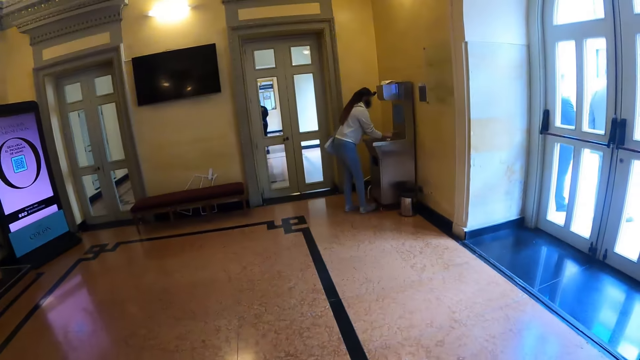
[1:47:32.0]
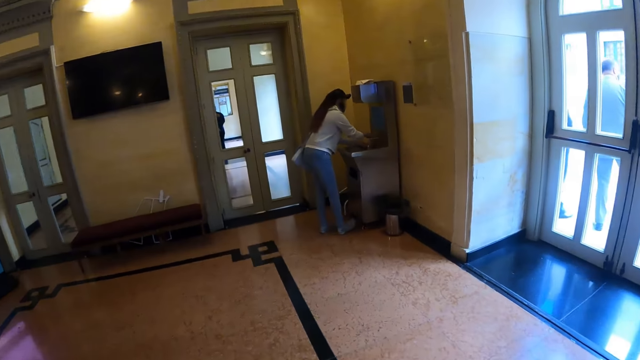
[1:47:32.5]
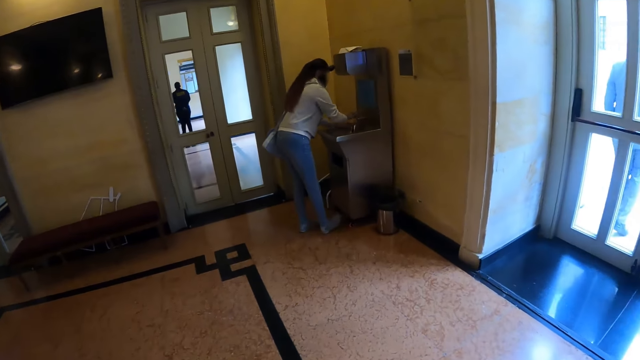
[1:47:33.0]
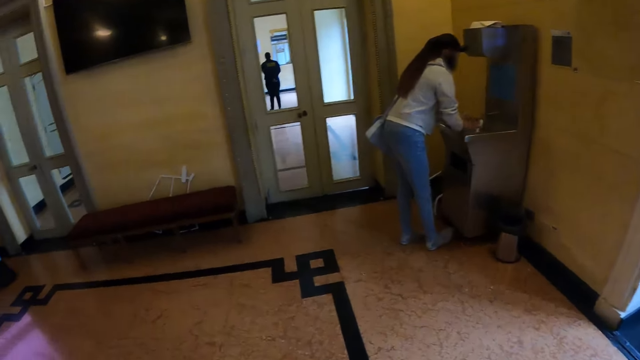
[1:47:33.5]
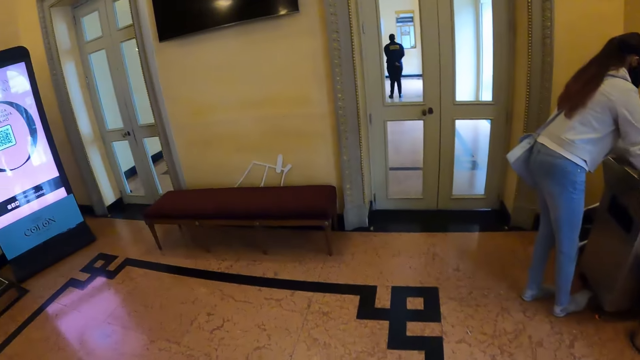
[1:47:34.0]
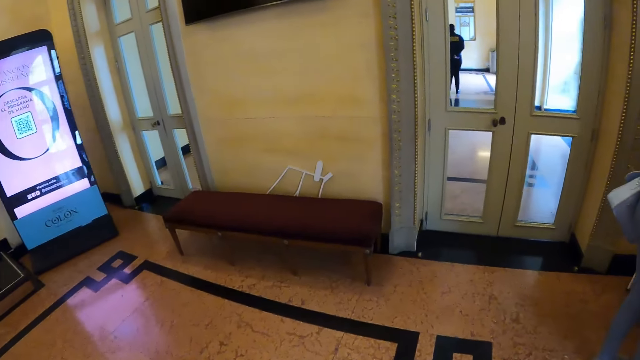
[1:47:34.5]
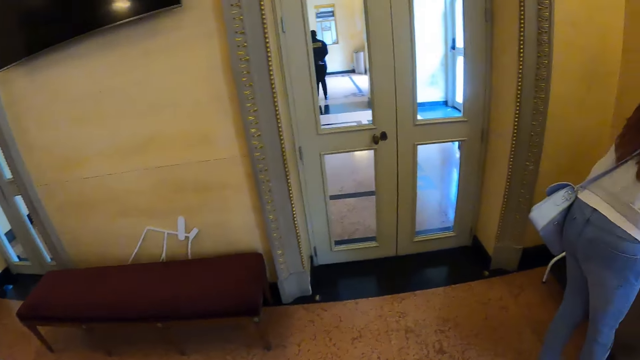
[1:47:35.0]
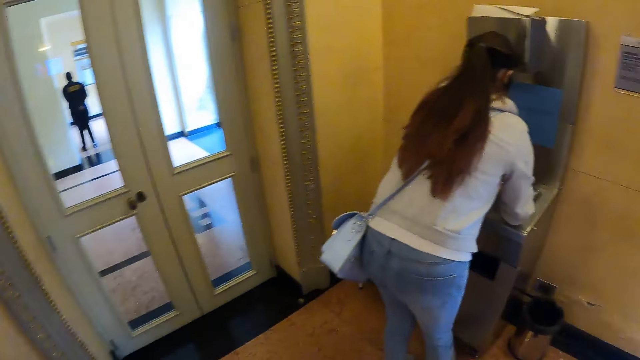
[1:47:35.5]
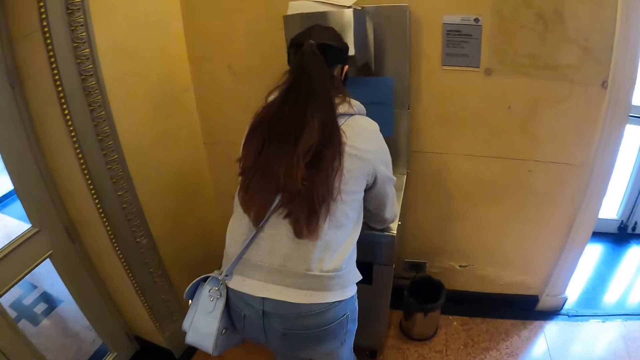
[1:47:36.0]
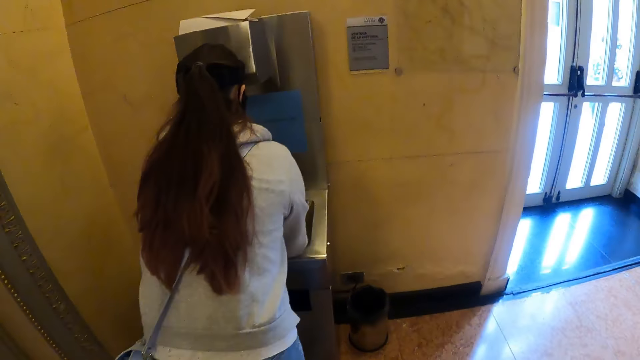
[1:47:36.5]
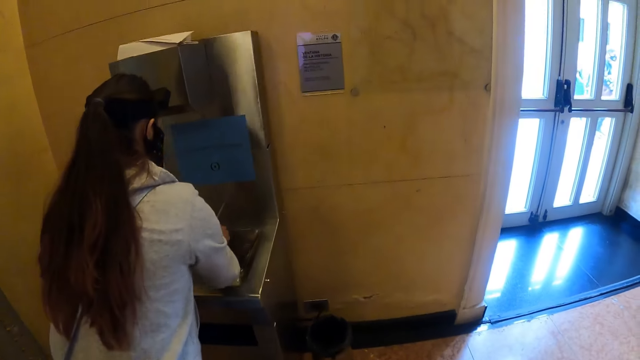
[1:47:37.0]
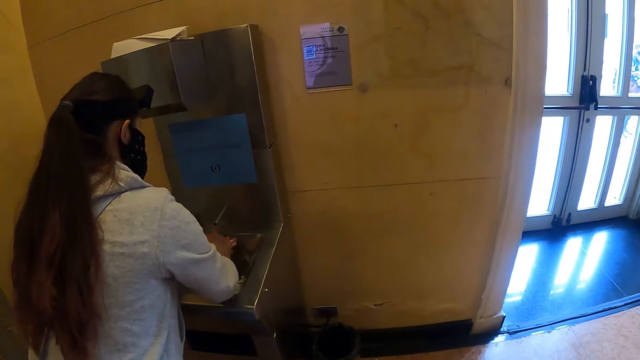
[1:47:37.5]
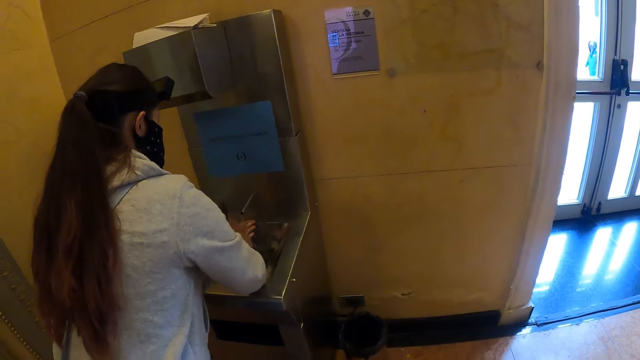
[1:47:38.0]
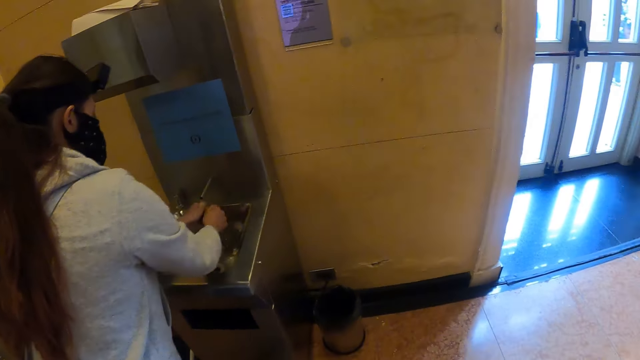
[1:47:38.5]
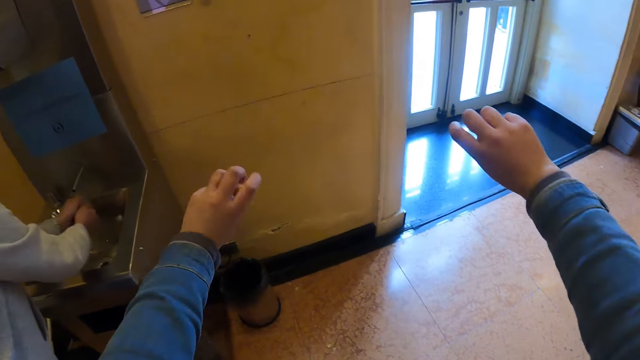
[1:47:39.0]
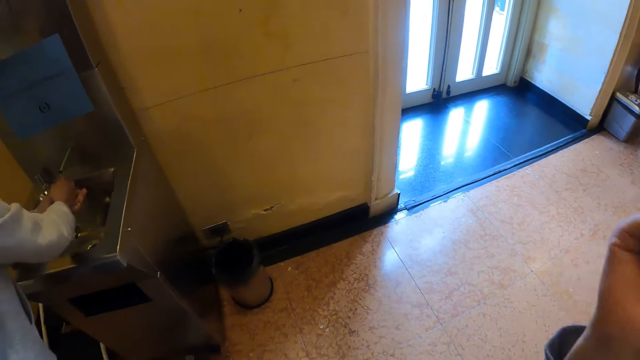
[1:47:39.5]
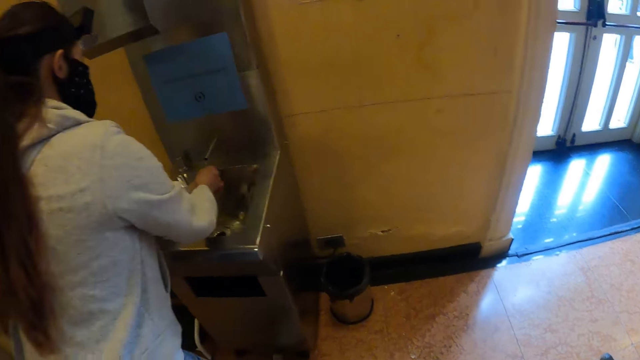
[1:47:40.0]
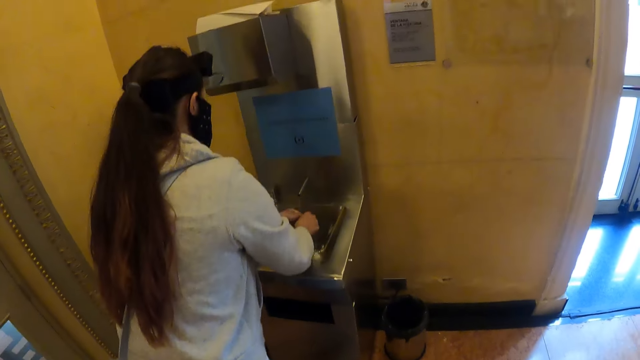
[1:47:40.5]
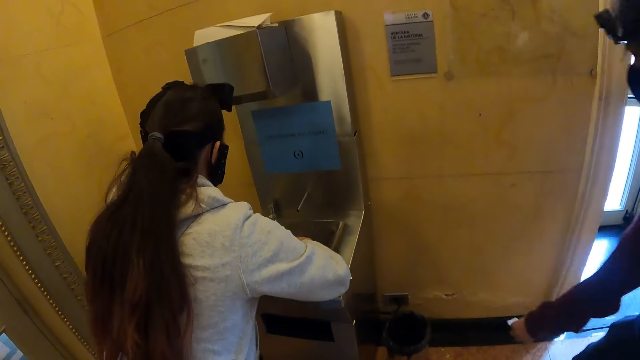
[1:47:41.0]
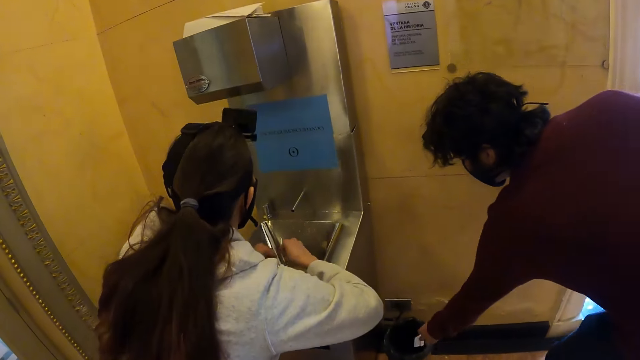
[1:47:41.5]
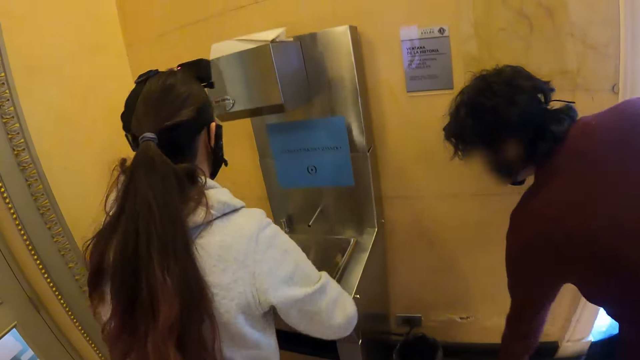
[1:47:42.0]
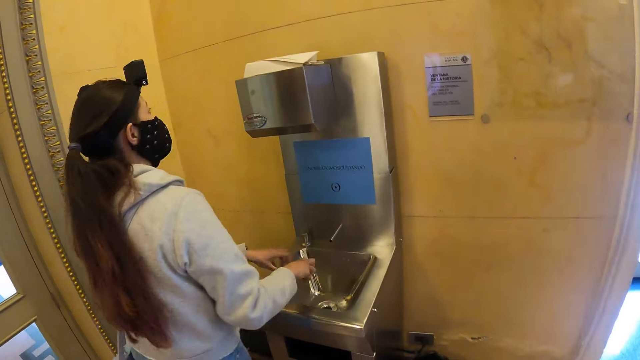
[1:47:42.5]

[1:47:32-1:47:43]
The camera wearer walks around the room. A woman washes hands. The camera wearer queues on the line behind a person. She raises her hands.

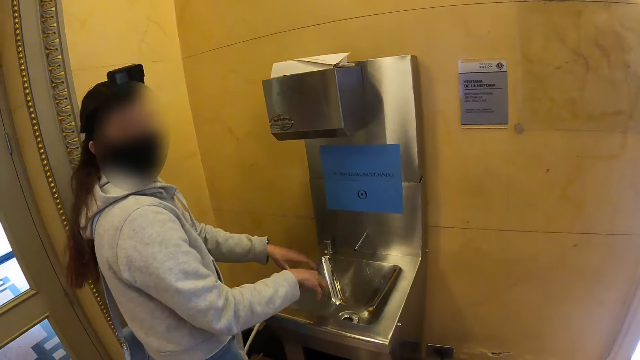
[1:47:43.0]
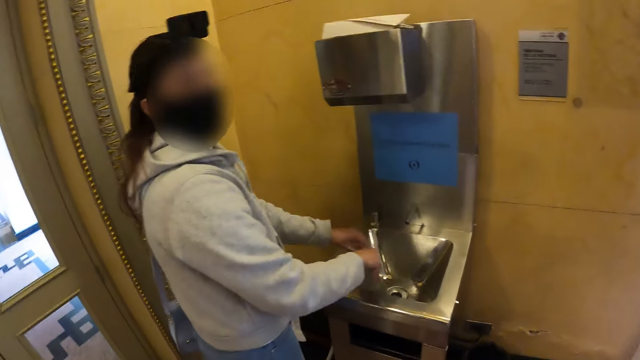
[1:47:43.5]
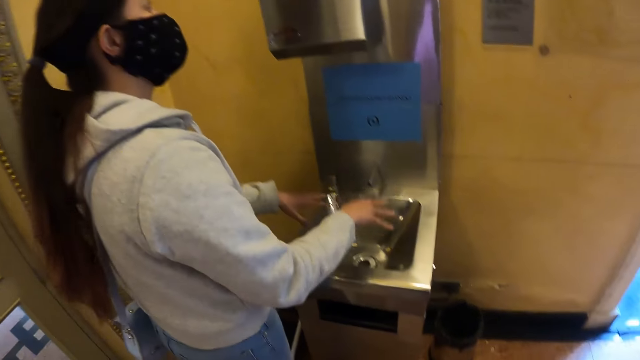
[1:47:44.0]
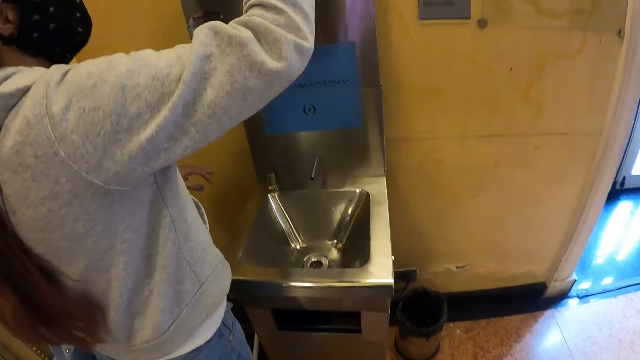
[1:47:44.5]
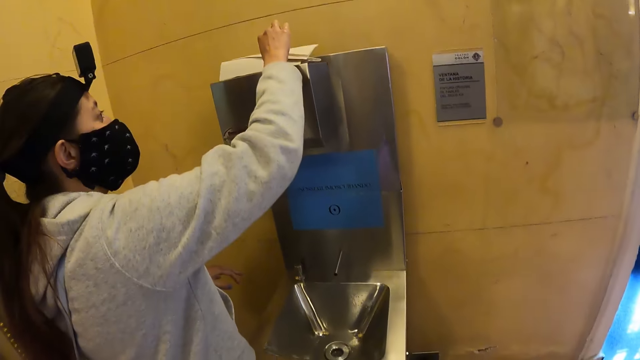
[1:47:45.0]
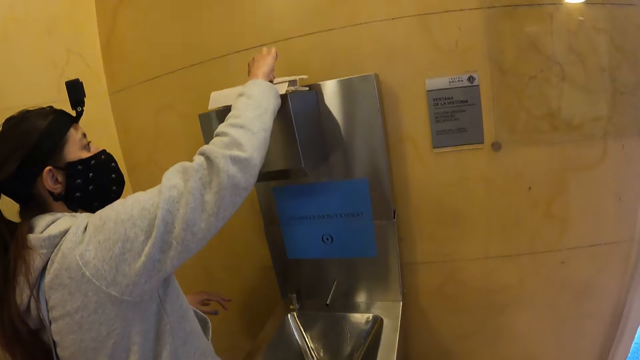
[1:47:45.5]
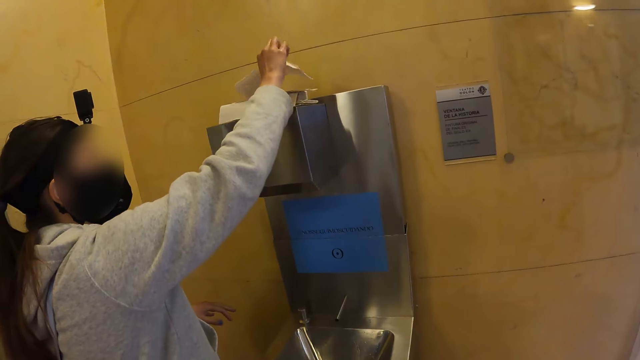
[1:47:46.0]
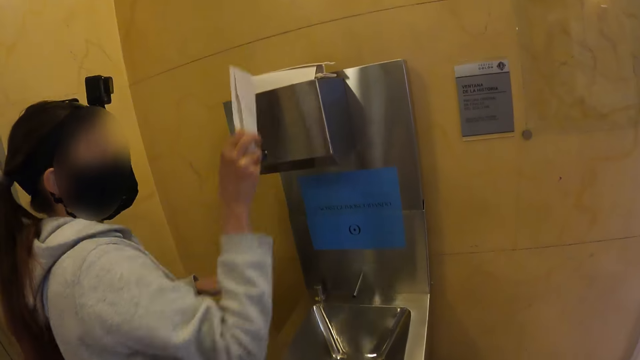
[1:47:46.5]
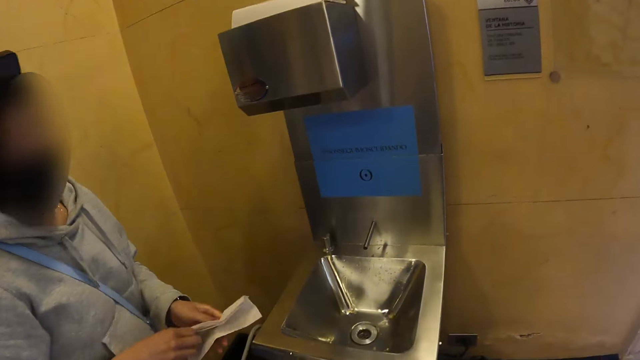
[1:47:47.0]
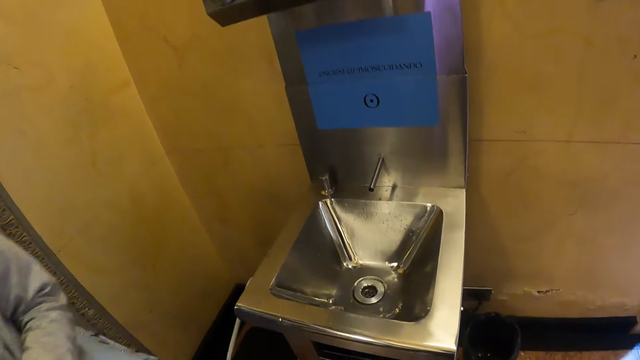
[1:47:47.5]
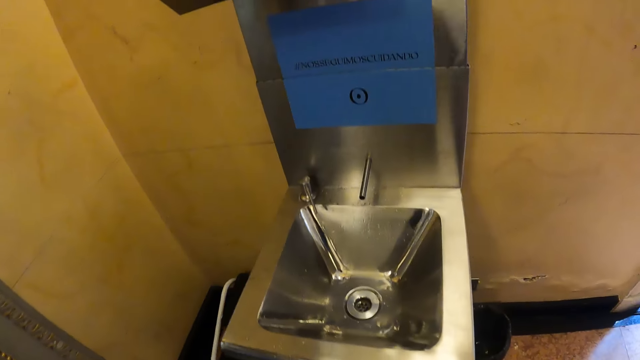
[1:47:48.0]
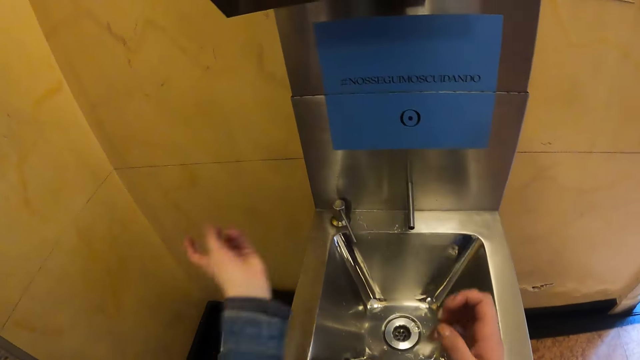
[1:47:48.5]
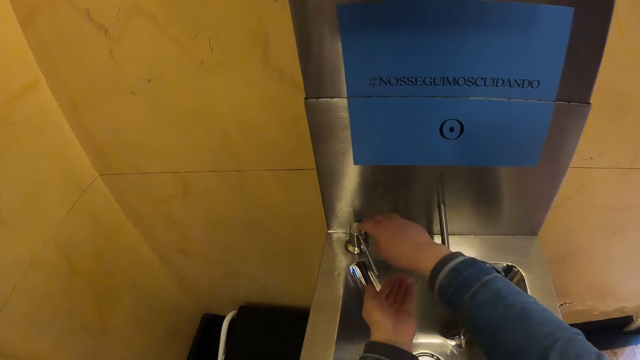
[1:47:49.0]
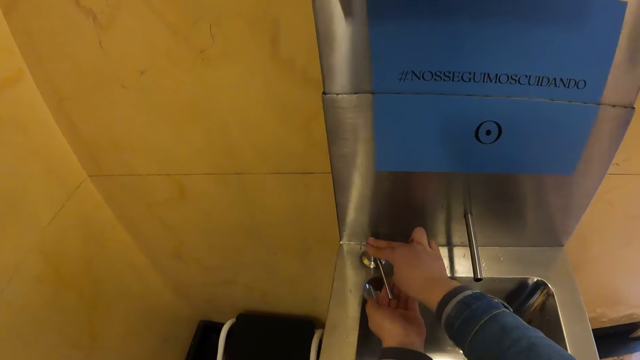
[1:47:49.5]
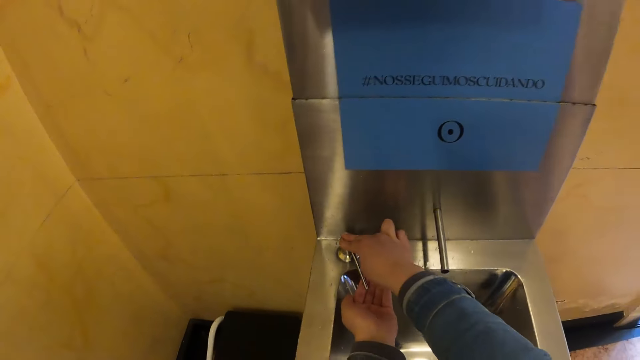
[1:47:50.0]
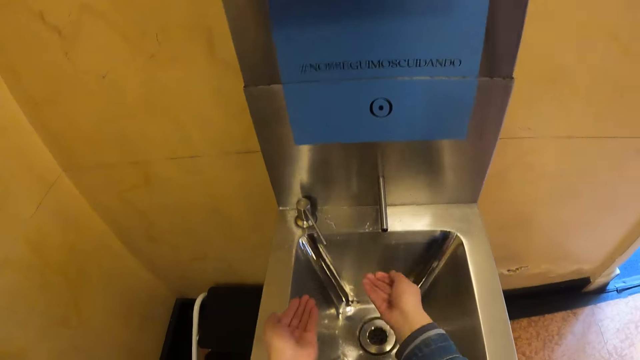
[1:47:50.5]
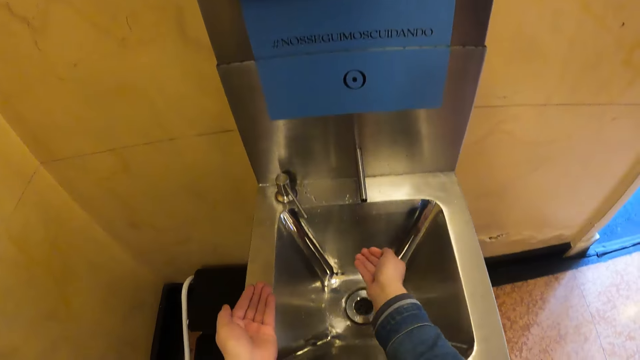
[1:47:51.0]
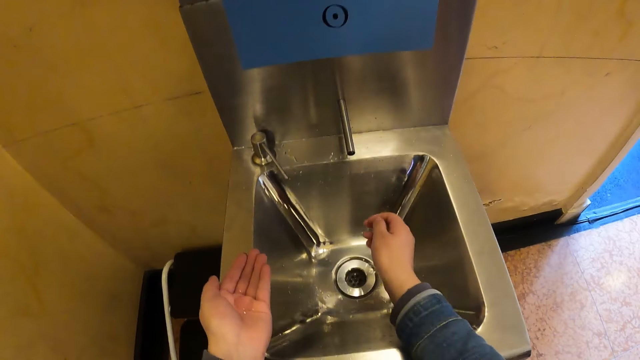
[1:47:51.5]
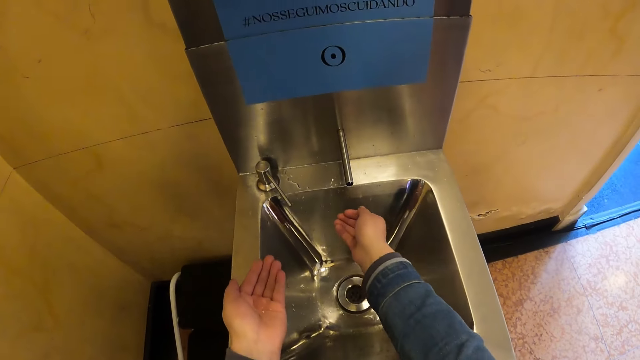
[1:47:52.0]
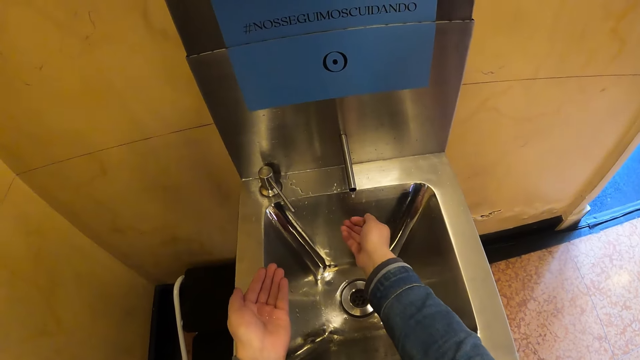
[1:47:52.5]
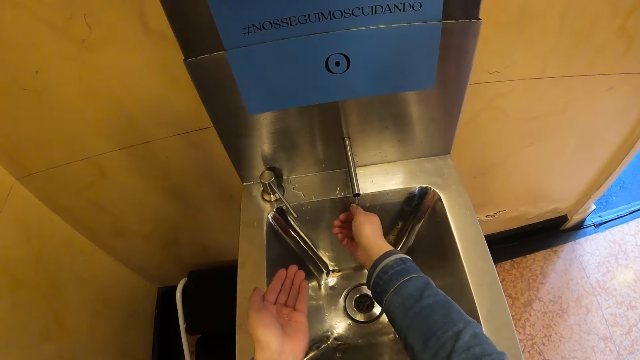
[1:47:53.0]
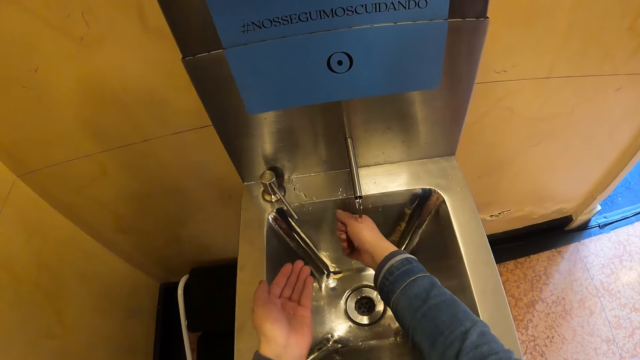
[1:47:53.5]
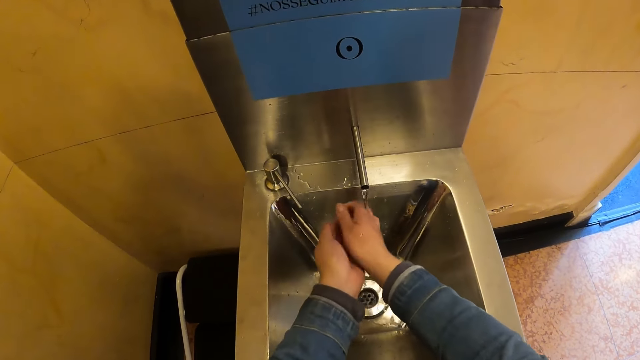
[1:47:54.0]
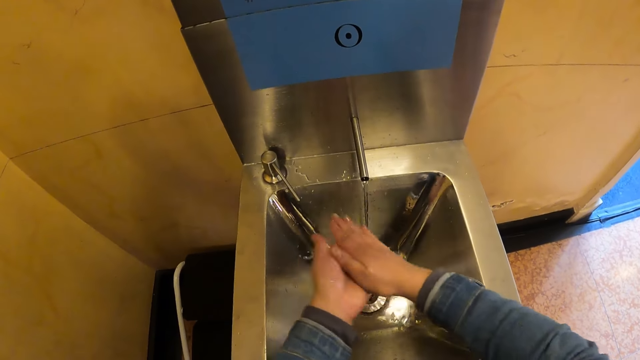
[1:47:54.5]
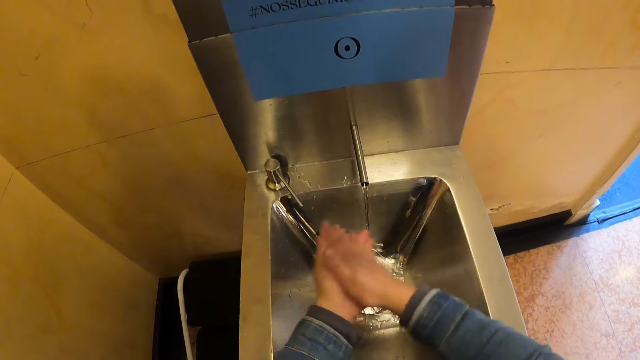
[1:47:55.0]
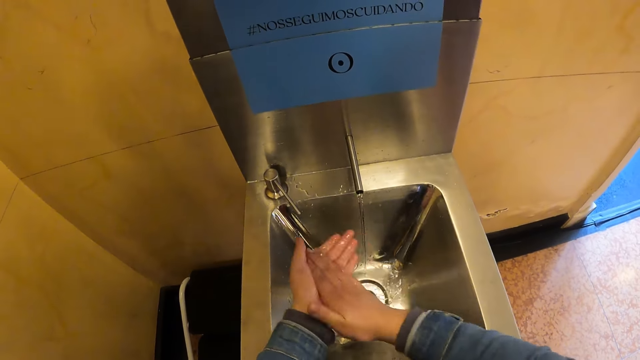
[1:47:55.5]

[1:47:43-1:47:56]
The camera wearer takes a disposable tissue. She looks at a person. A woman walks. The camera wearer takes the soap at the dispenser. She washes her hands in the sink.
